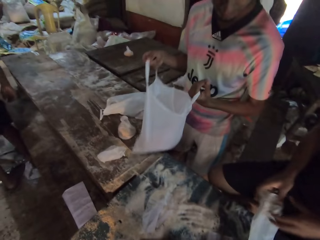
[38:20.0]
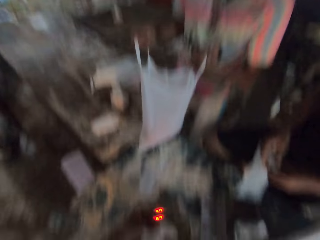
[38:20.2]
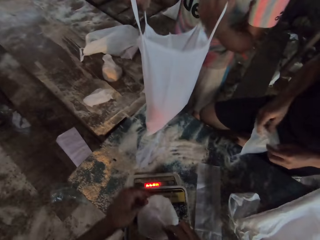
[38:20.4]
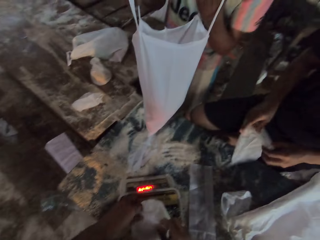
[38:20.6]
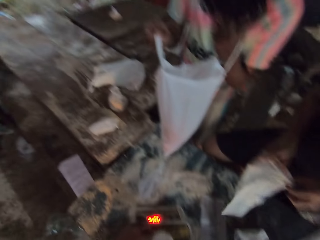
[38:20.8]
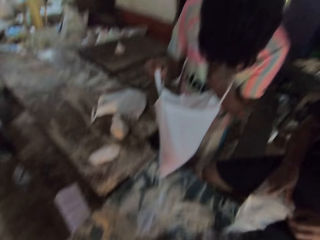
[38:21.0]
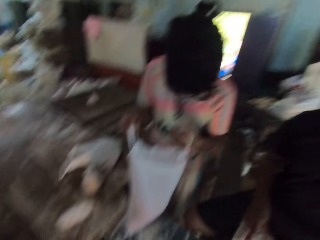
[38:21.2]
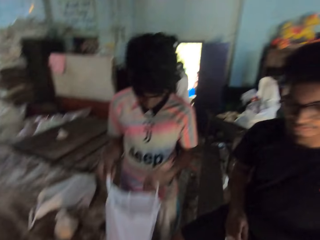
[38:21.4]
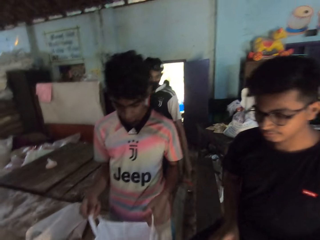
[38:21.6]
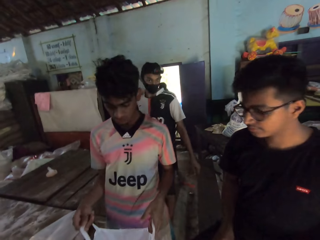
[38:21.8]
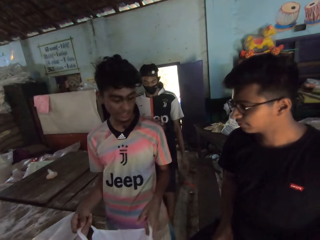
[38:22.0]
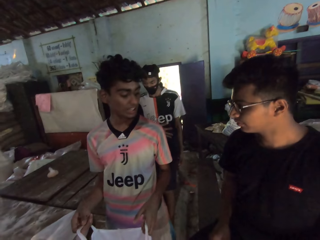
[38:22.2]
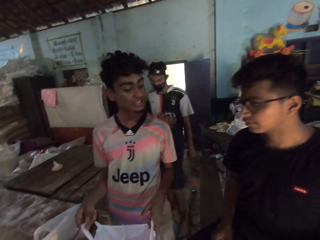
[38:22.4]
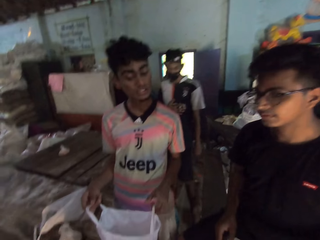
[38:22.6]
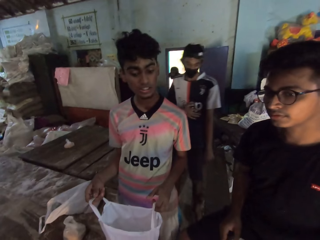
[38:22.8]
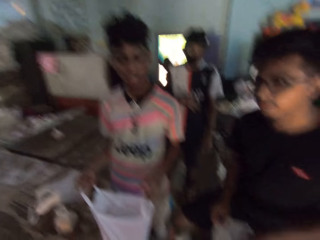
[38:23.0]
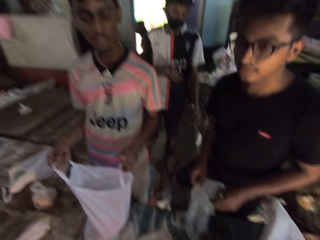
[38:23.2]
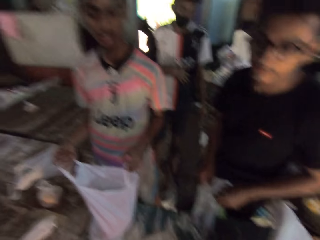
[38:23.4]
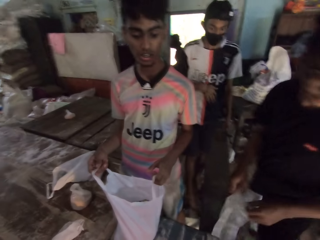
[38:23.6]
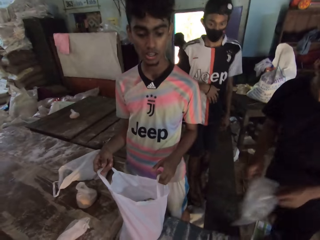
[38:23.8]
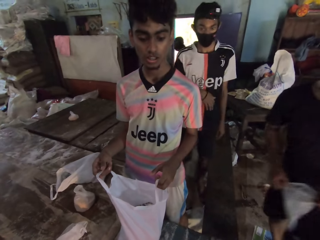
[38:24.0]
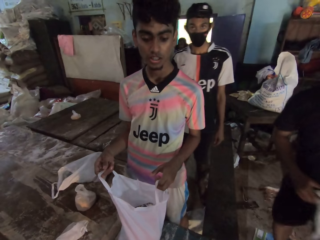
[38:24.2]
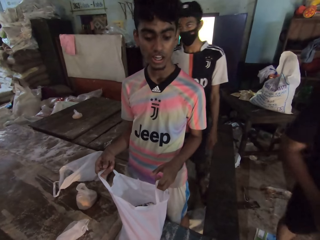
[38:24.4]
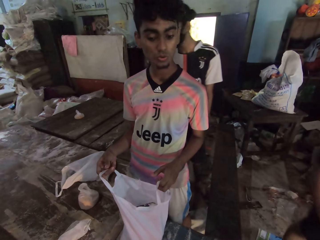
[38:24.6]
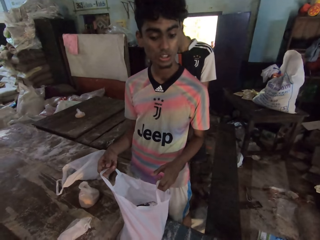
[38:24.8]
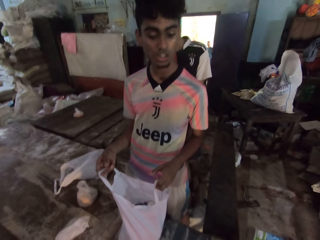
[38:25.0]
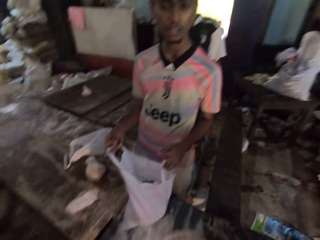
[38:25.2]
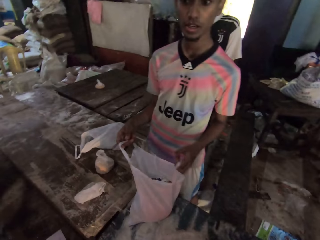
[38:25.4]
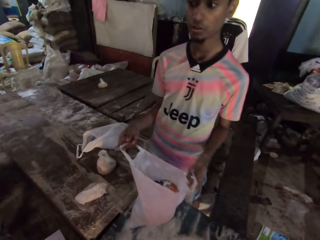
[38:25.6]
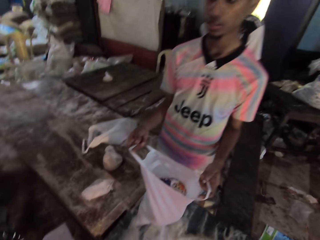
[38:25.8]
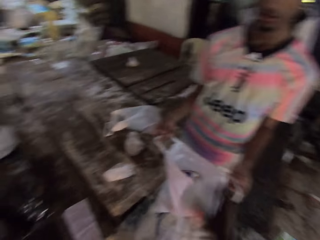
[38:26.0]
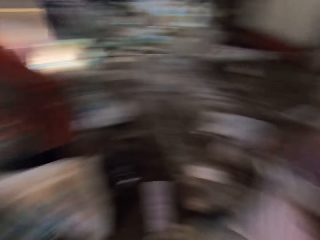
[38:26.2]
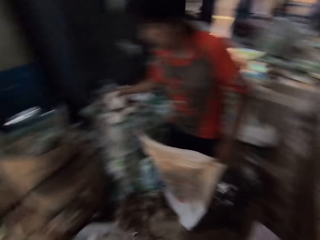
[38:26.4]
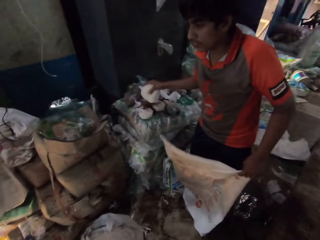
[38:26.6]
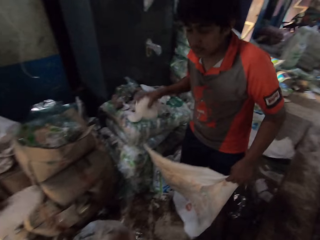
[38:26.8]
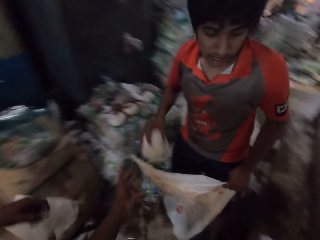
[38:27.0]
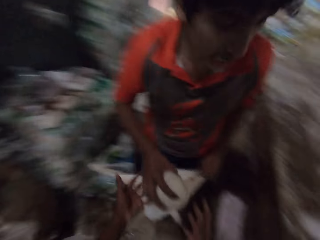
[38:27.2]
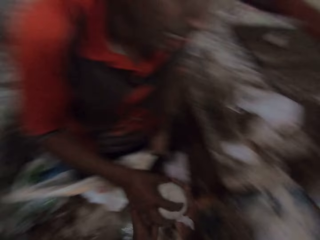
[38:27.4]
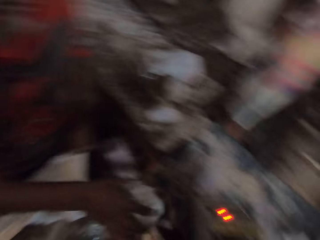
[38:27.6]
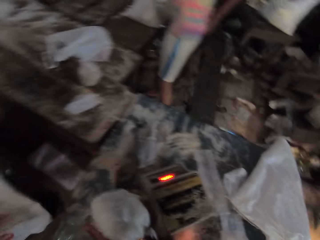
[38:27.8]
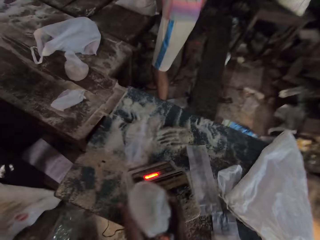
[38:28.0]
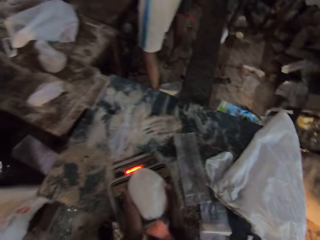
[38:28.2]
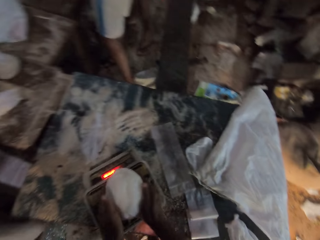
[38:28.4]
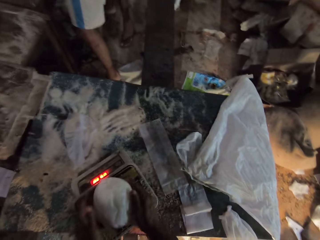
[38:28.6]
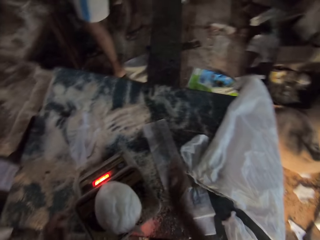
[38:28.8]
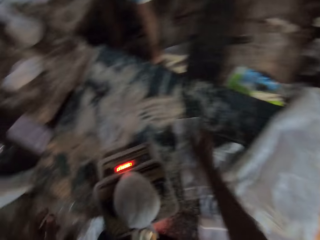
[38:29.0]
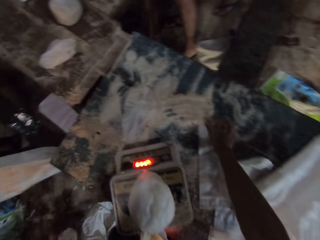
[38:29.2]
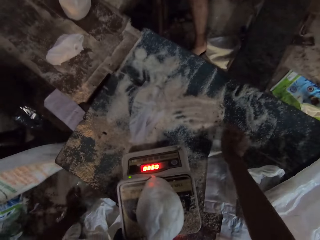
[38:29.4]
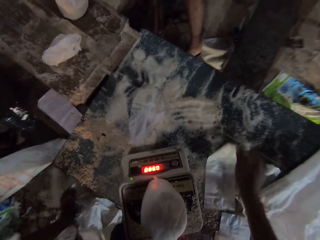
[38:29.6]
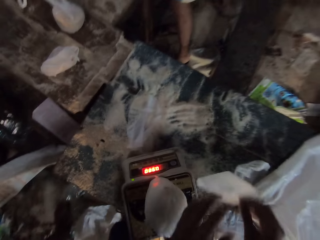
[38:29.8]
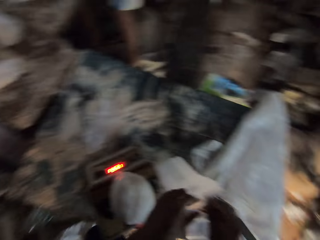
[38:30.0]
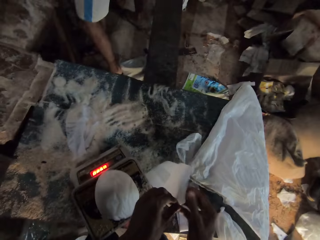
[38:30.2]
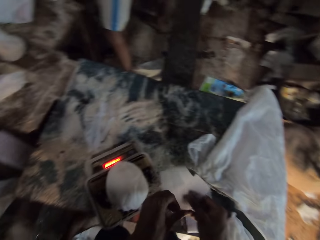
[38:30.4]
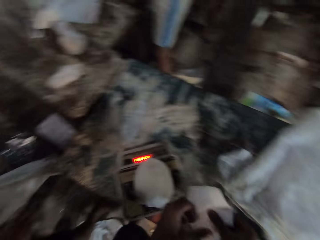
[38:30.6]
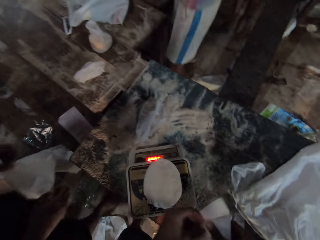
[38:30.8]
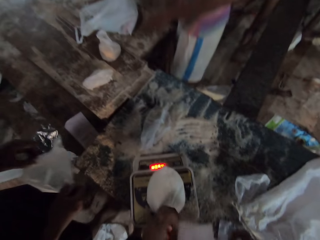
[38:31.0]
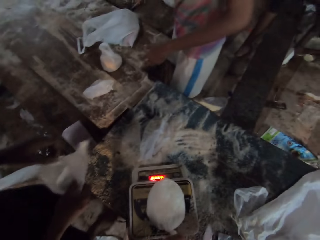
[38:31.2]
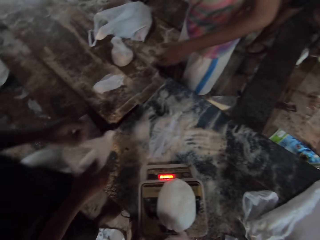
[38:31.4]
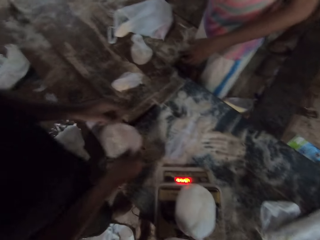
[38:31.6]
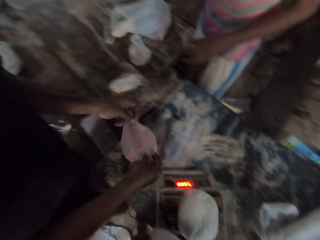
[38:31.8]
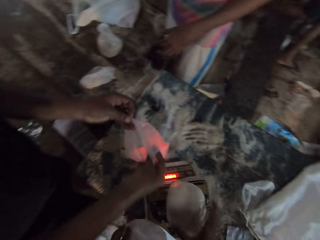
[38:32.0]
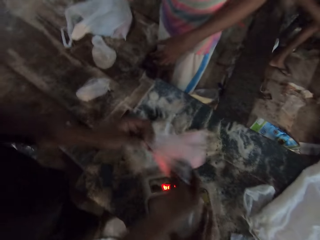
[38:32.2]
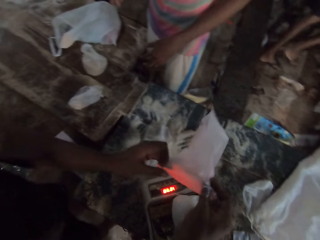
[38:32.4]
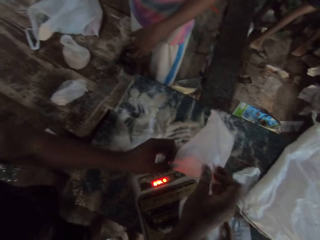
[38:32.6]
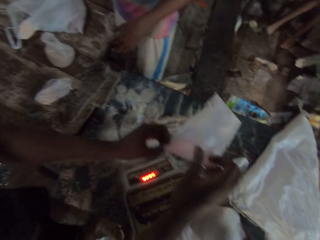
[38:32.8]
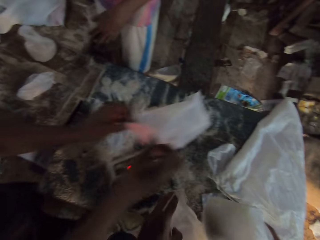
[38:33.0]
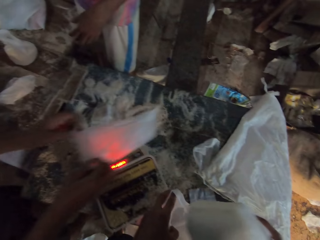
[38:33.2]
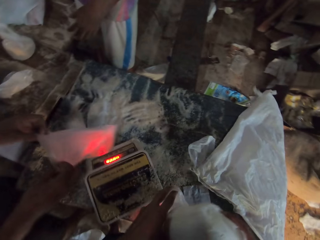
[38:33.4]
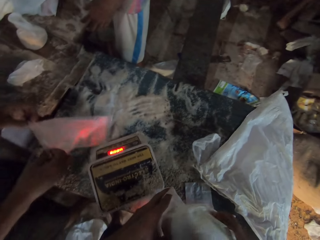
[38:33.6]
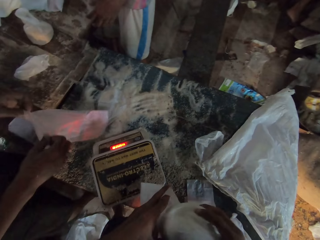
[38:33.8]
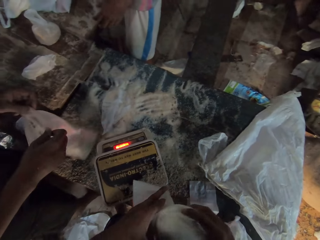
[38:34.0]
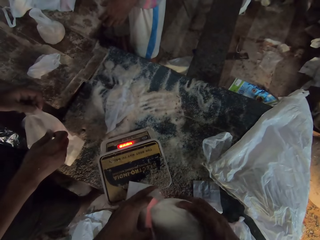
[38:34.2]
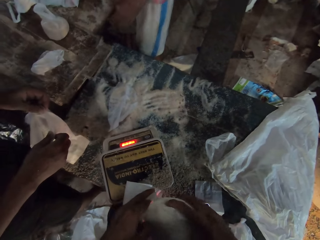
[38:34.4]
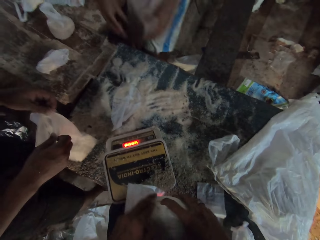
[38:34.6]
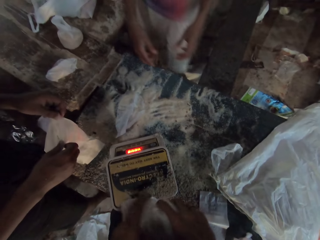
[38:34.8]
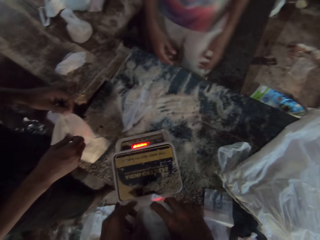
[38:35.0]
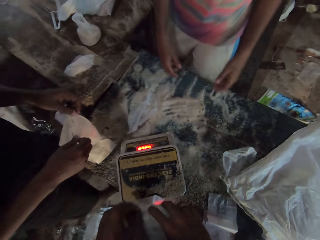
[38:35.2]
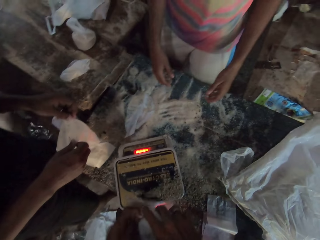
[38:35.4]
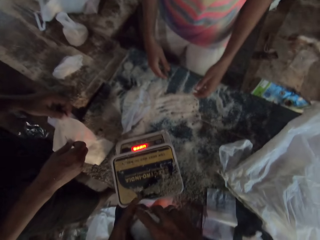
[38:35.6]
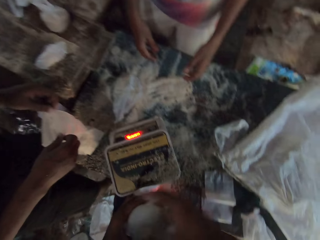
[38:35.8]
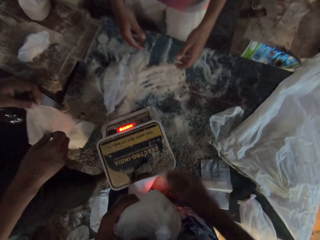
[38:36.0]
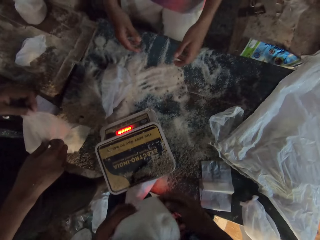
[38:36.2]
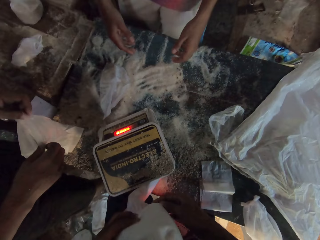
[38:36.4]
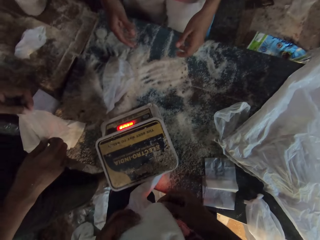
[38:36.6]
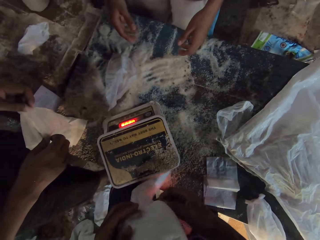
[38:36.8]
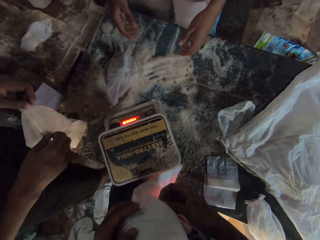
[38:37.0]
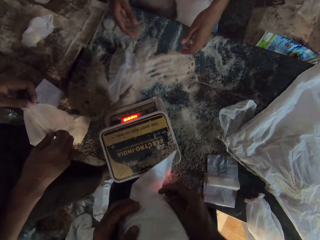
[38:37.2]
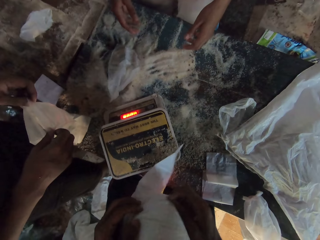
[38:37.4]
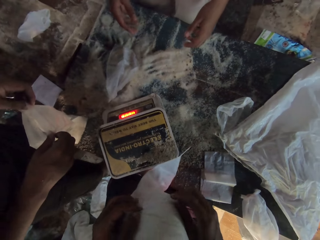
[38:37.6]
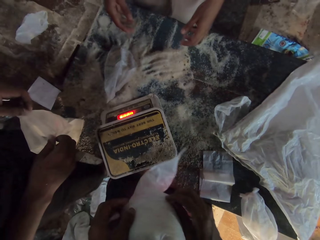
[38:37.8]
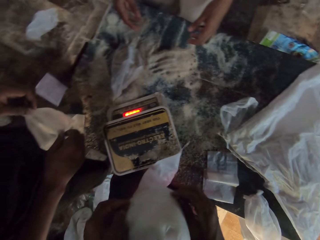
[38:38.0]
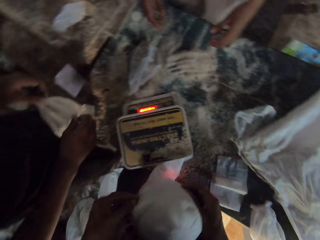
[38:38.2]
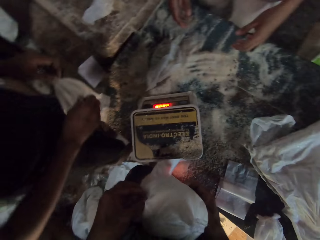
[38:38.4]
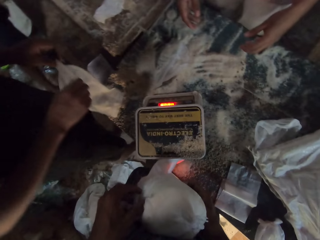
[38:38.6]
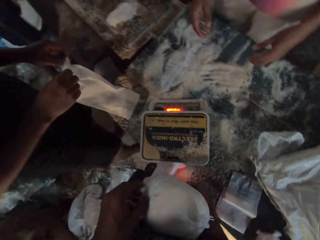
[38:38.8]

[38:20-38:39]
A man picks up a silicone bag with both hands. Another man holds the silicone bag with both hands. The camera wearer drops a silicone bag into the silicone bag with his right hand. A third man holds a sack with his left hand and picks up a silicone bag from a table with his right hand. The camera wearer collects the silicone bag from the third man with his left hand. He places the silicone bag on the scale with both hands. He weighs the flour on the weighing machine. He picks up a silicone bag from the table with his right hand. He opens the silicone bag with both hands. The second man holds a silicone bag with both hands. The camera wearer places a silicone bag into the silicone bag with both hands. He takes the flour from the weighing machine.

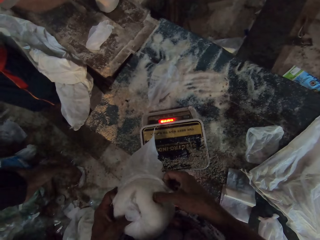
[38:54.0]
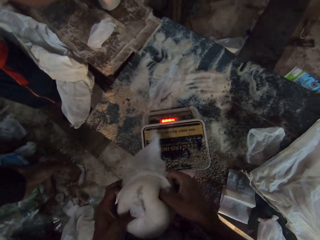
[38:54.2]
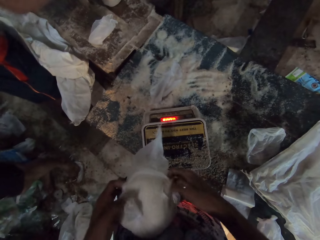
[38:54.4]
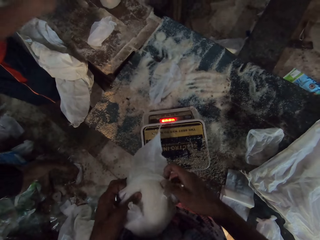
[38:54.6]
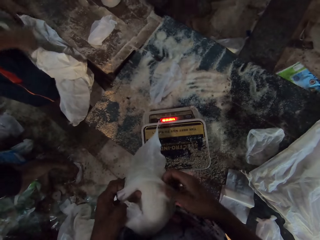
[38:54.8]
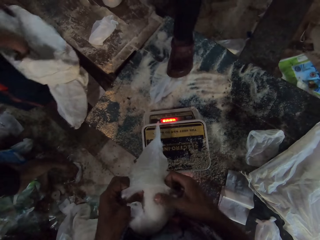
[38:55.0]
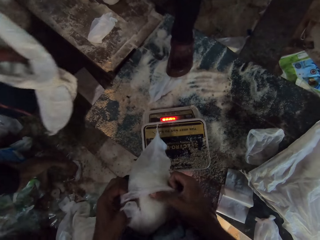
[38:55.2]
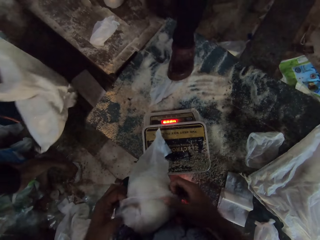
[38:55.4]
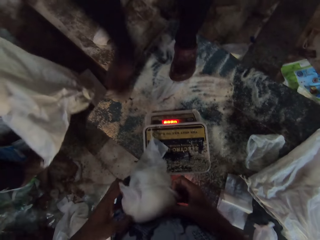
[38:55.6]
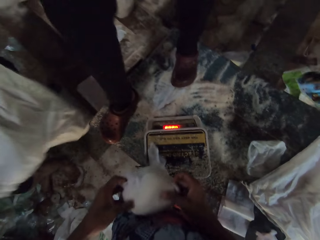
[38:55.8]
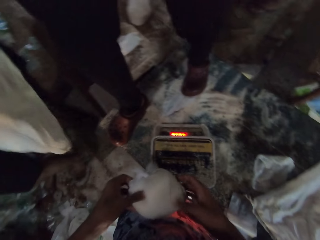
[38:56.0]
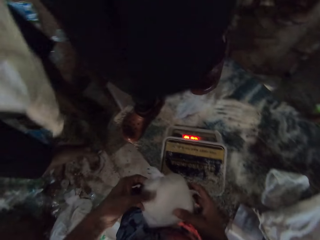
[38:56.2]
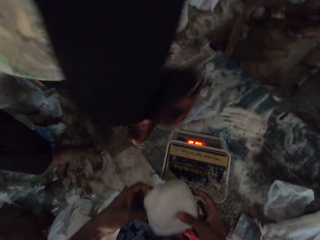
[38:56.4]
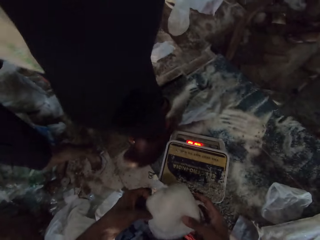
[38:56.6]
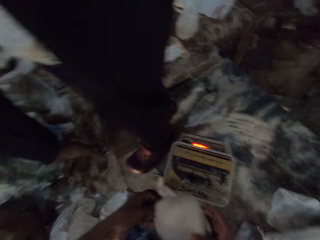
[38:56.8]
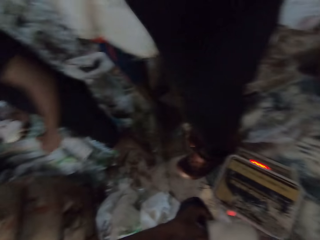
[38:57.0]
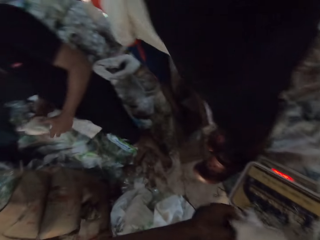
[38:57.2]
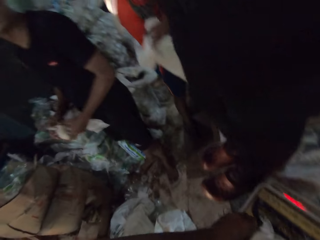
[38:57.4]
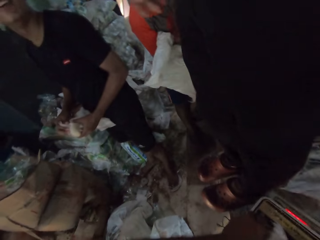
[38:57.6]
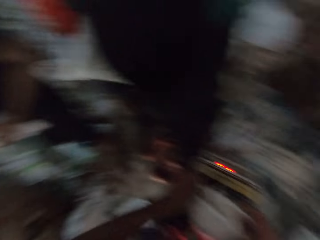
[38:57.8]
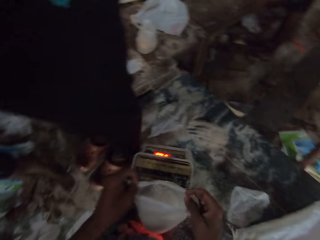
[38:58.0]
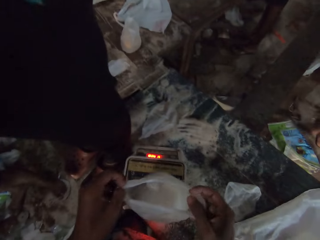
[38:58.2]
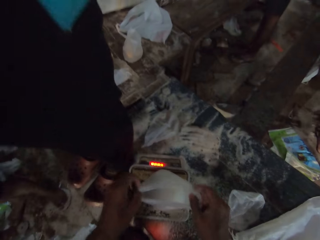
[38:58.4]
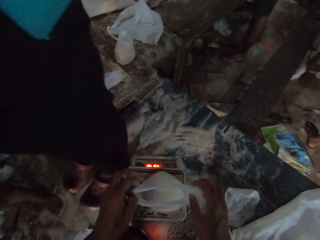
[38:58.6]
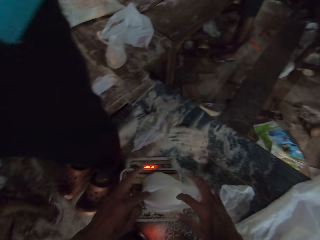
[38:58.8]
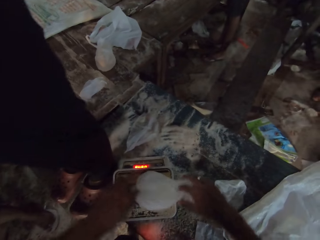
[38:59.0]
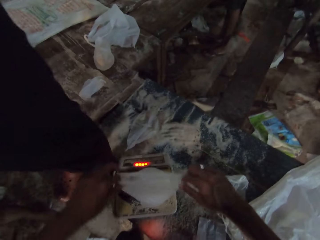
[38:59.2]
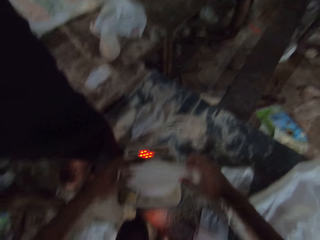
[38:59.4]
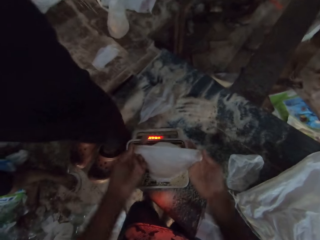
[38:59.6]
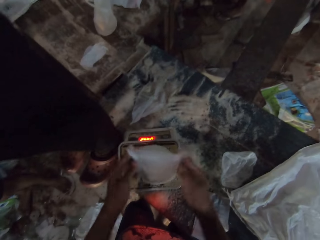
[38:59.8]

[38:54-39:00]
A man holds the sack with both hands.
